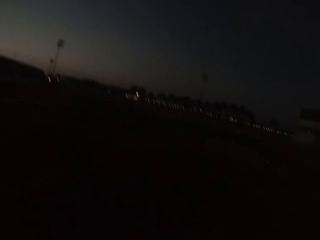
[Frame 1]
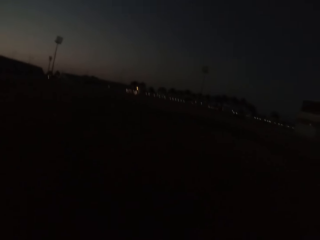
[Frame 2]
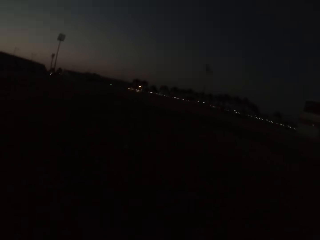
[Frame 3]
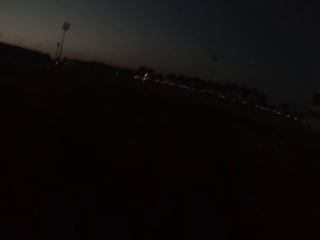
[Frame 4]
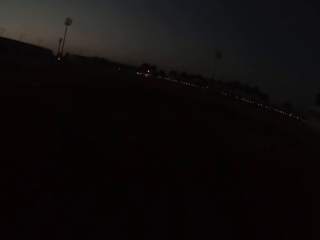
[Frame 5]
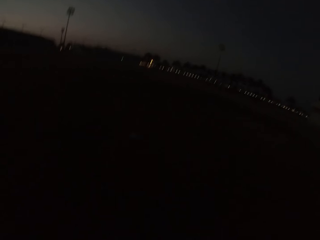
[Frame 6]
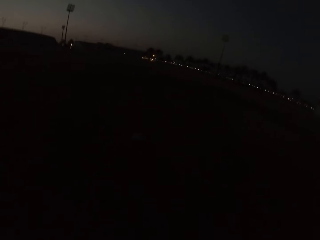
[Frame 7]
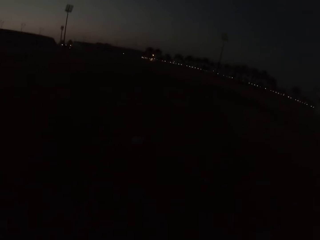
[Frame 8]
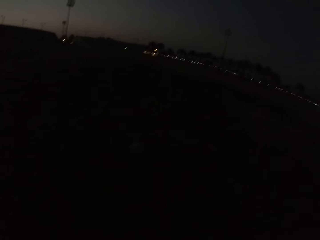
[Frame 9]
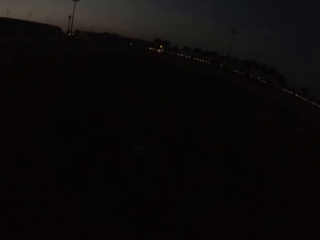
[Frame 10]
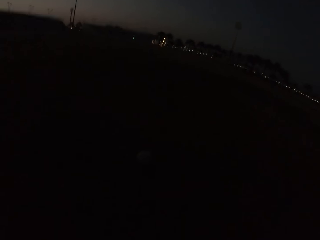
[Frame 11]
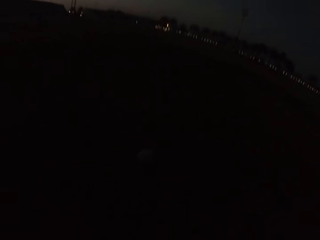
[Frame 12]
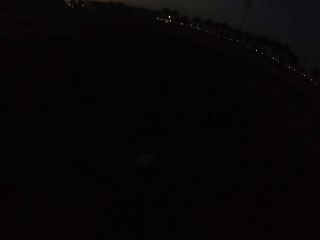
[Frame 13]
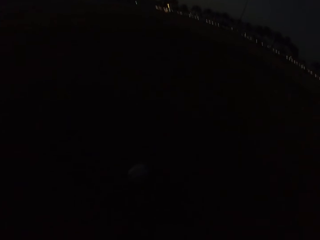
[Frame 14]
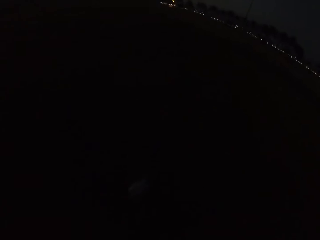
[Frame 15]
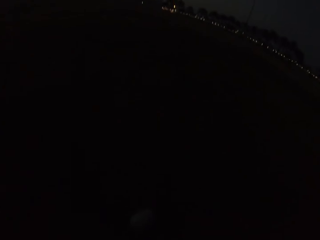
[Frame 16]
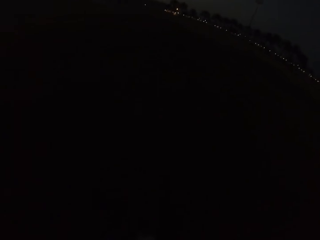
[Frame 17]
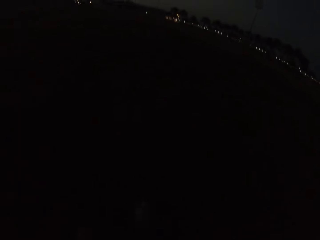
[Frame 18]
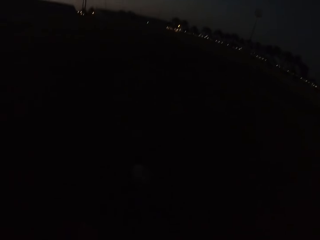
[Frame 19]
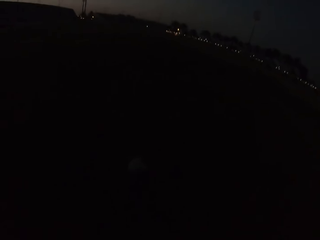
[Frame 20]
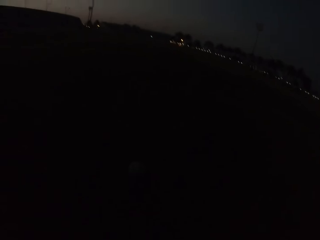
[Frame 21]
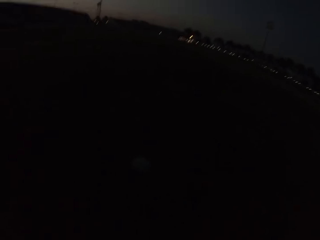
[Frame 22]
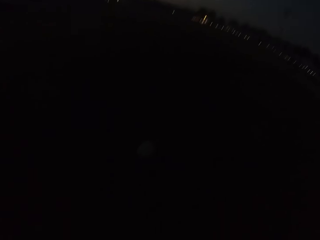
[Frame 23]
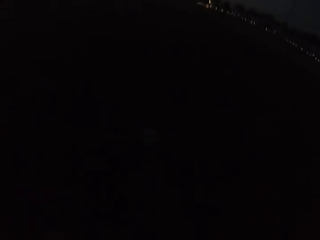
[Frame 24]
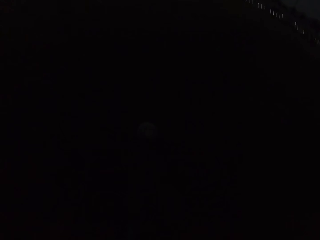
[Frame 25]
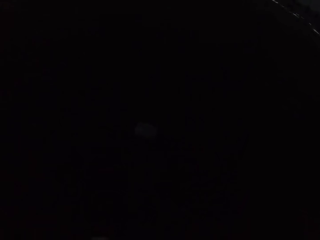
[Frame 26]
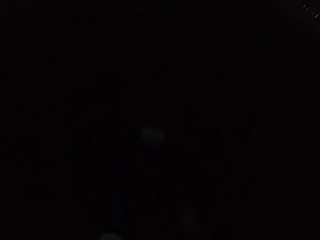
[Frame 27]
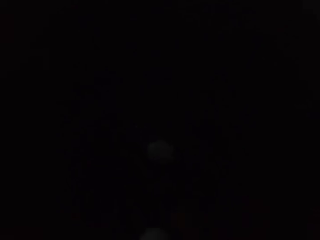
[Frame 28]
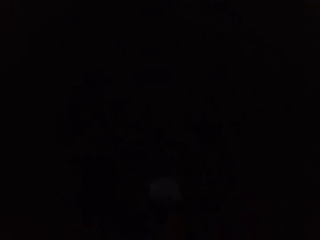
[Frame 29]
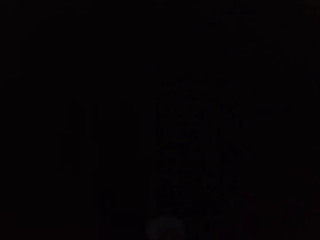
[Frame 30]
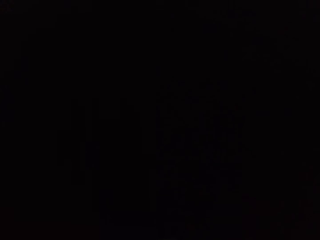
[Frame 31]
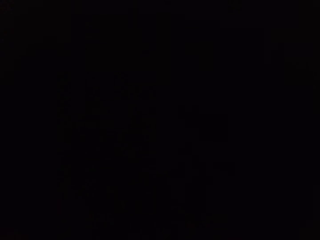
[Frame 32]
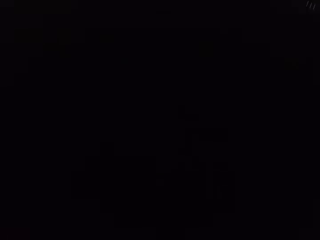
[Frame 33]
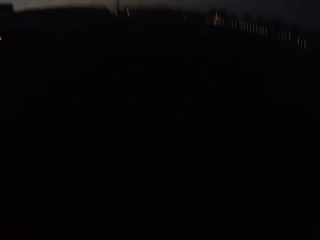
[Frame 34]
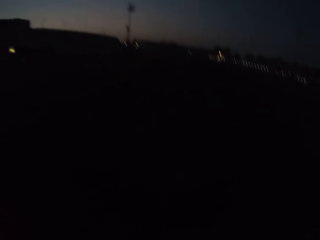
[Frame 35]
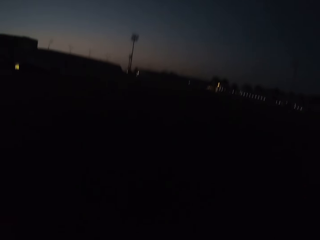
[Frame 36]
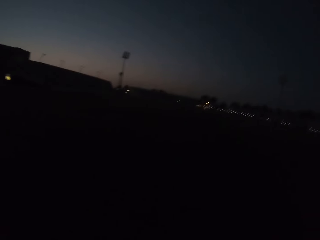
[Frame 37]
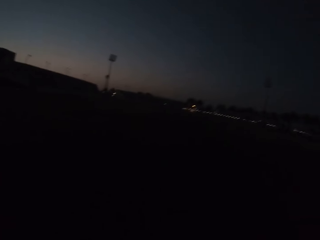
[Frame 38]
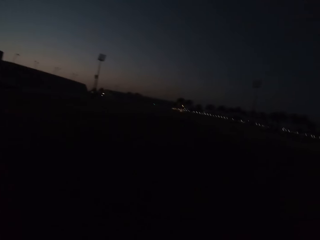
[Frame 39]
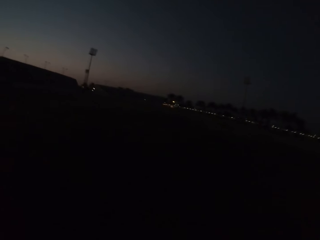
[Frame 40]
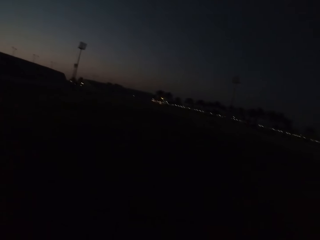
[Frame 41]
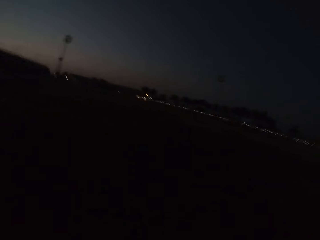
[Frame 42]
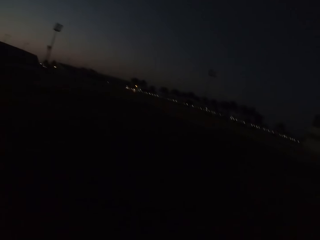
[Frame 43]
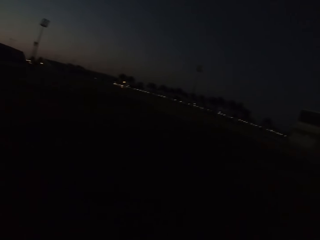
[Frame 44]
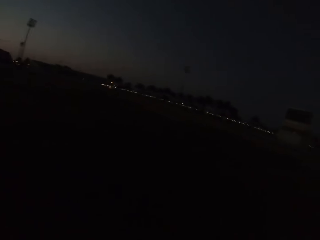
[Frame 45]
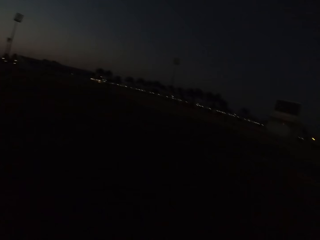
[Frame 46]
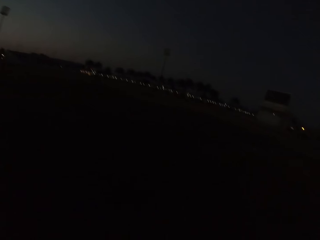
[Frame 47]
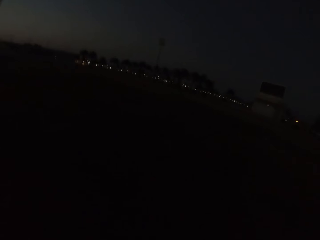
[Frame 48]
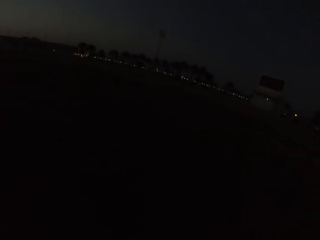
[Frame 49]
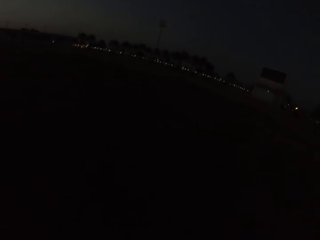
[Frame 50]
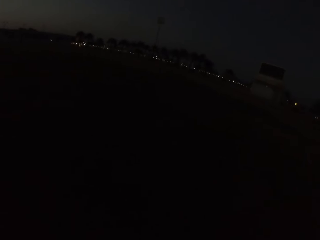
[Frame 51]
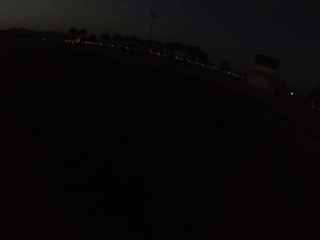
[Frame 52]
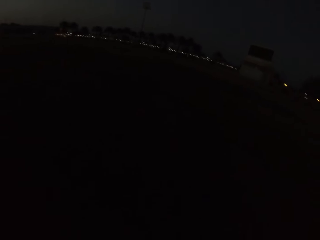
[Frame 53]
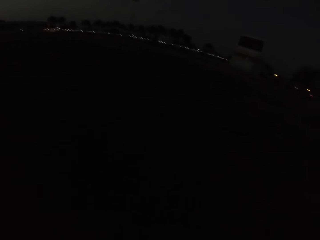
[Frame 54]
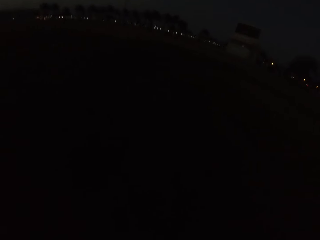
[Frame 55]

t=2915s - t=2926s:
The camera wearer kicks a football. They walk around. They pick up the football. They turn around.

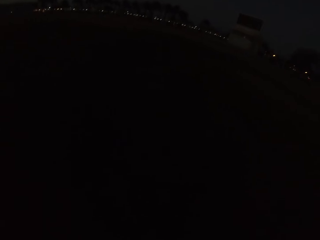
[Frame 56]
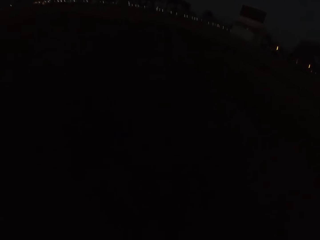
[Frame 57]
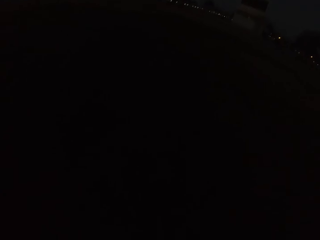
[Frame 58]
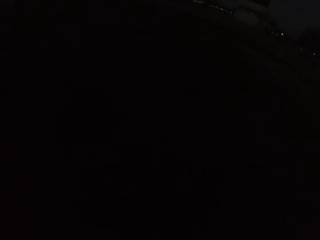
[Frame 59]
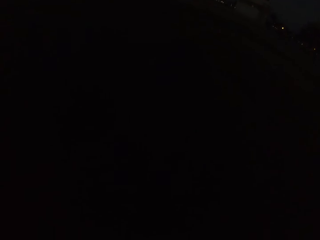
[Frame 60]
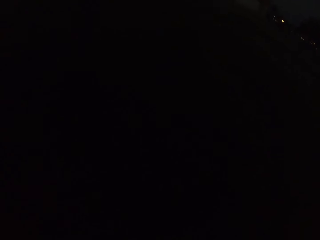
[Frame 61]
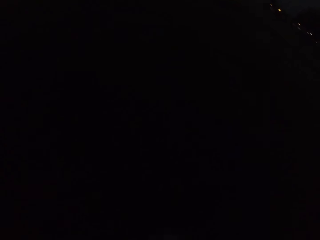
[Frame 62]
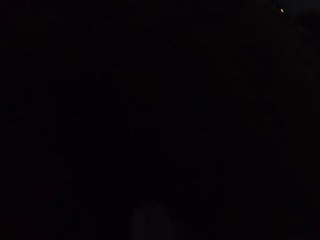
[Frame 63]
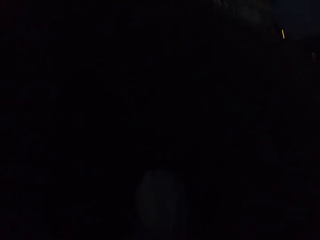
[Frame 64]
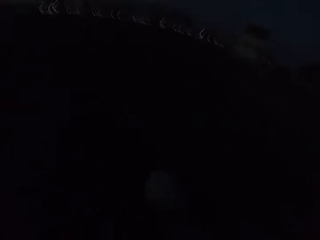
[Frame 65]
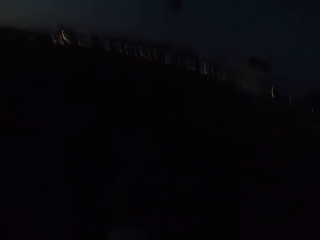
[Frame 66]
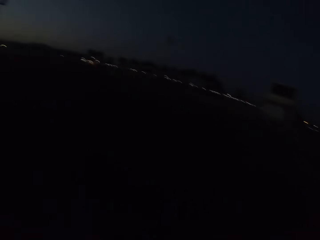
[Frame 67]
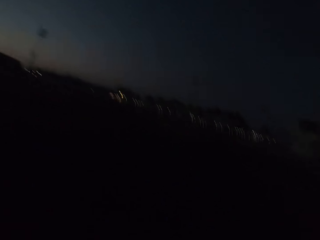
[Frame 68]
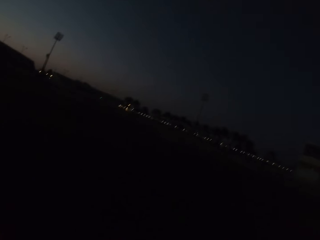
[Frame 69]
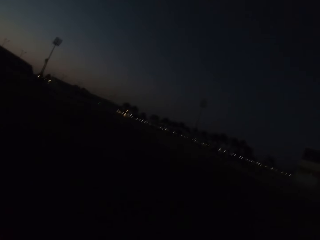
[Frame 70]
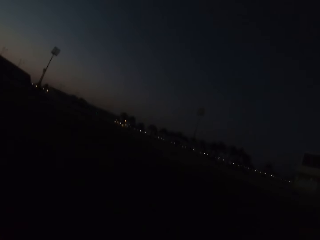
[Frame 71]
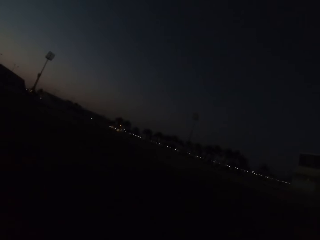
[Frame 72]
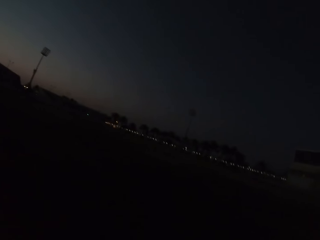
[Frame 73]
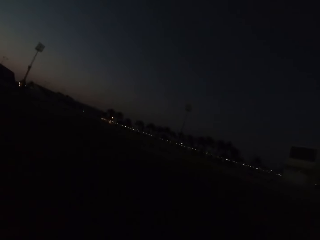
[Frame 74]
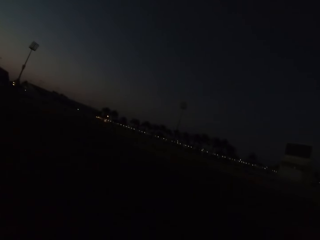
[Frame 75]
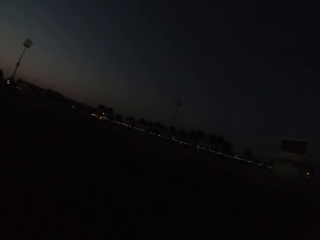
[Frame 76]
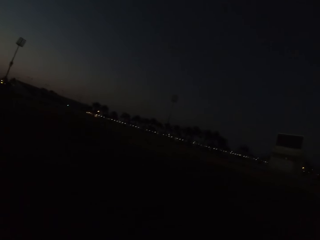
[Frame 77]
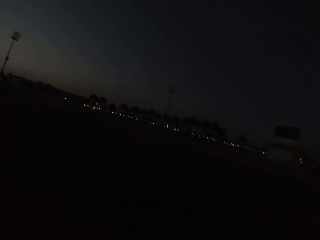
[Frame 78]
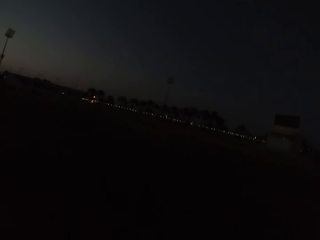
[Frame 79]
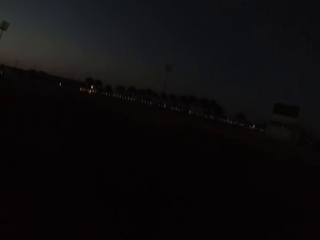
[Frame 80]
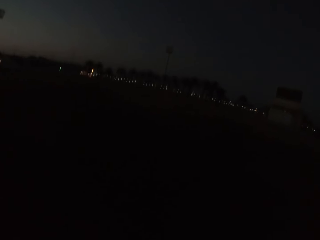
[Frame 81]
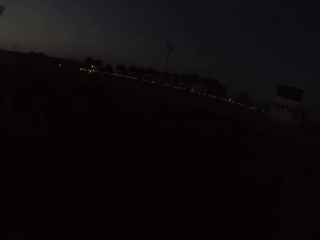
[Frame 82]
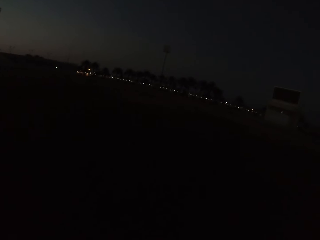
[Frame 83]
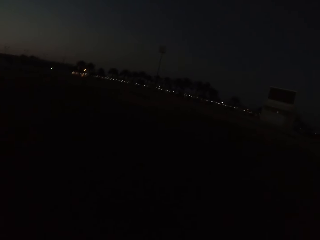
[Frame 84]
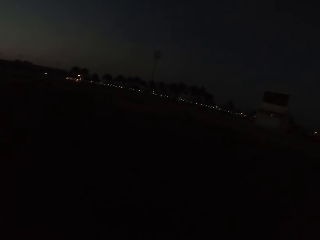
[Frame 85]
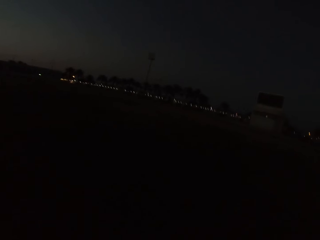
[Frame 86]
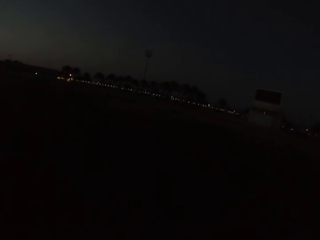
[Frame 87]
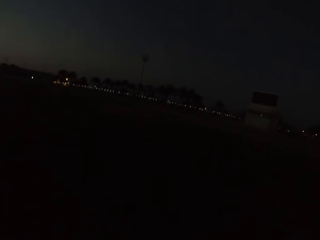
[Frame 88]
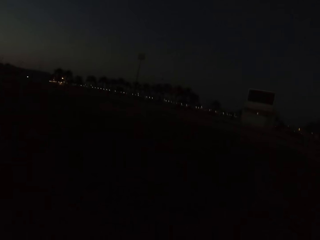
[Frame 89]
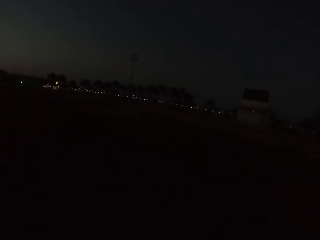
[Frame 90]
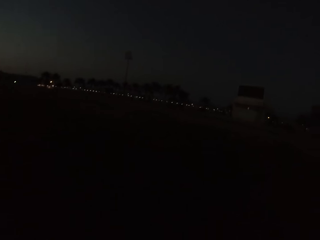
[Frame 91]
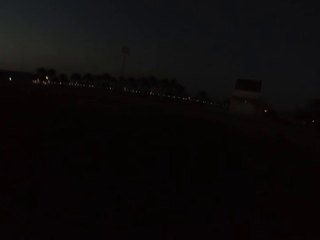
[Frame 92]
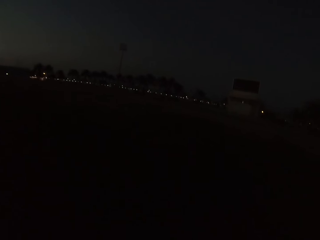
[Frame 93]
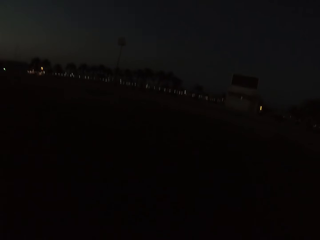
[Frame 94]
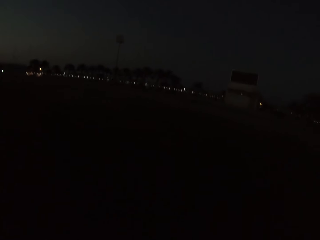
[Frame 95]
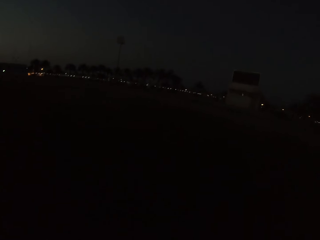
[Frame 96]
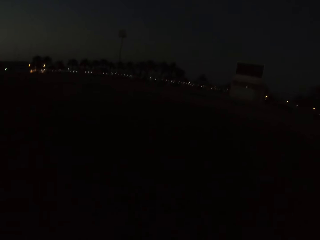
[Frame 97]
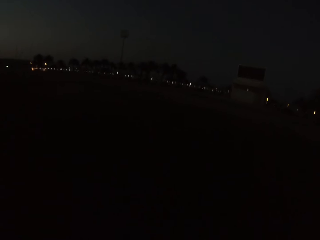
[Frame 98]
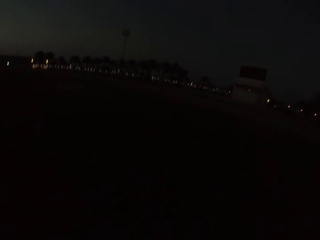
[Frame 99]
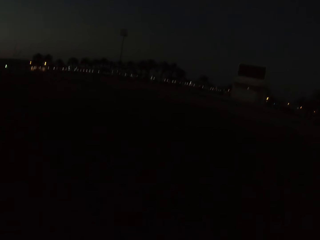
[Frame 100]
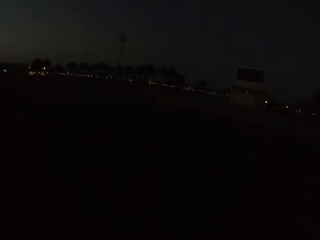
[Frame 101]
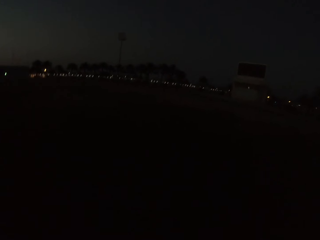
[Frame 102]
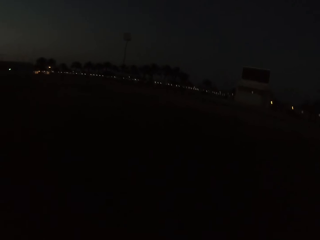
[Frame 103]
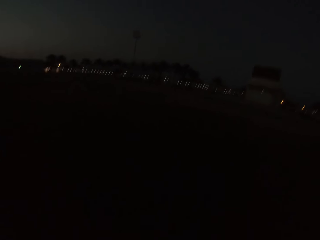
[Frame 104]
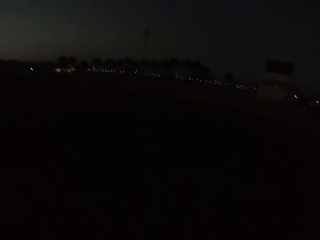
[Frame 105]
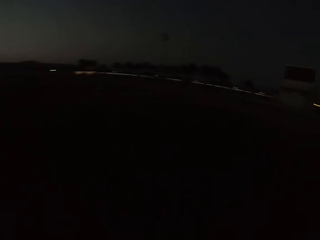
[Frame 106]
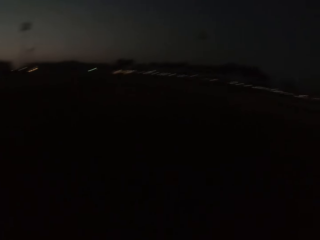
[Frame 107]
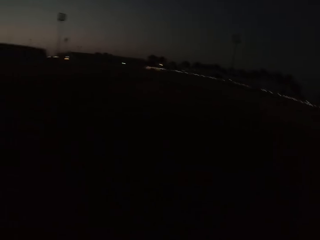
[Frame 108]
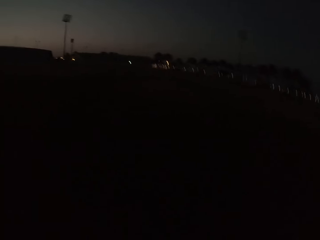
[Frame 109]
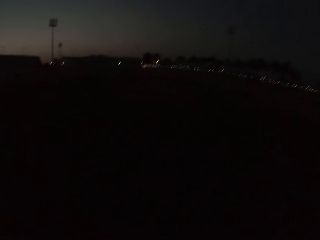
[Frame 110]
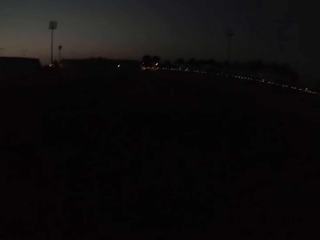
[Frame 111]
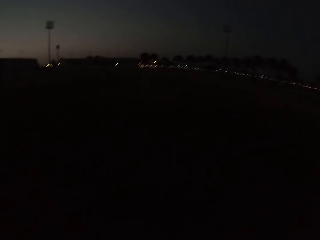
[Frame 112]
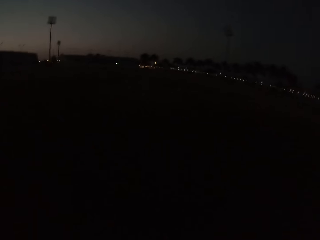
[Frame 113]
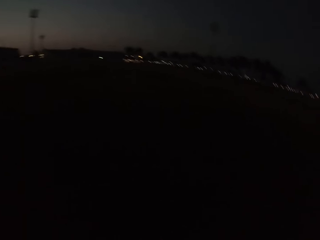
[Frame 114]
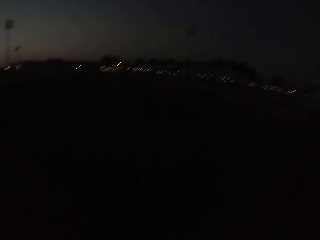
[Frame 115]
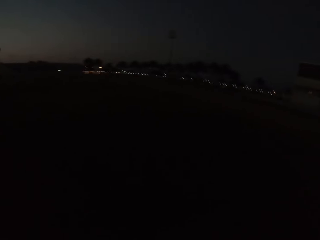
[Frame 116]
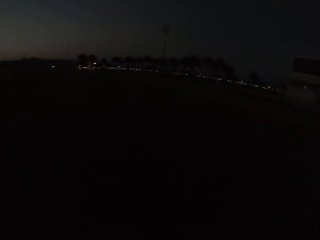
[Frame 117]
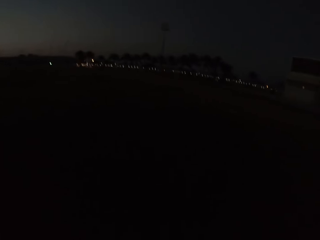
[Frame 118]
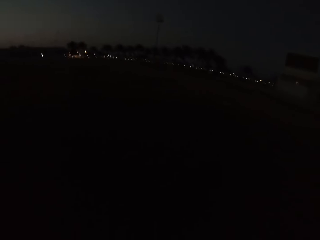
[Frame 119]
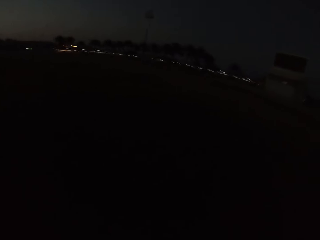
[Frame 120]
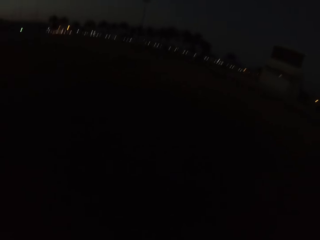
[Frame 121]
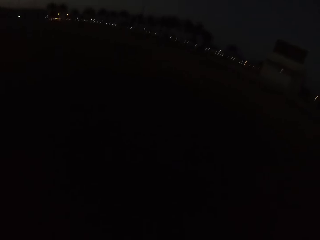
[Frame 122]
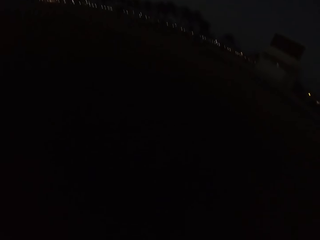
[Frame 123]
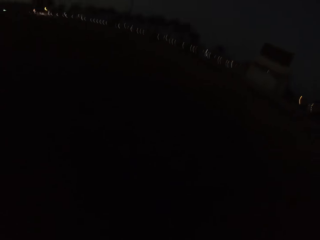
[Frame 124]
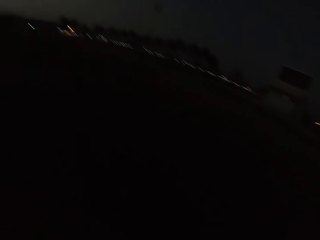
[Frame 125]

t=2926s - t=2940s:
The camera wearer kicks a football. They stare around. They walk around.
